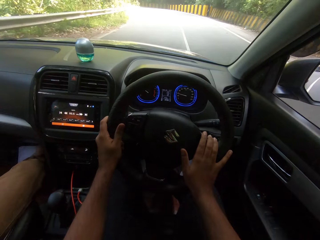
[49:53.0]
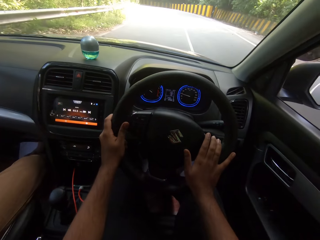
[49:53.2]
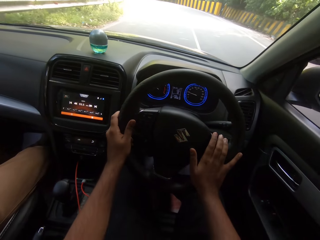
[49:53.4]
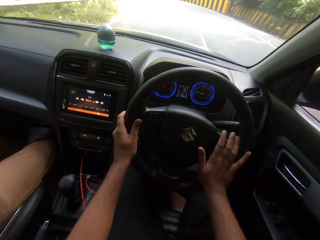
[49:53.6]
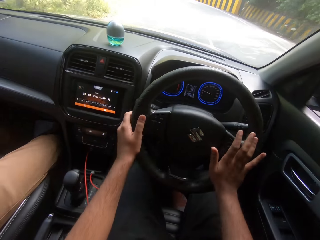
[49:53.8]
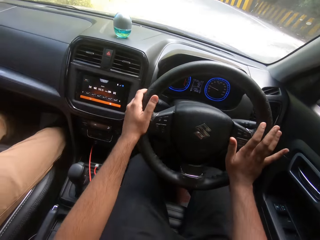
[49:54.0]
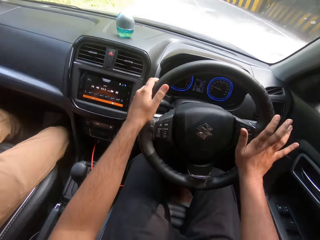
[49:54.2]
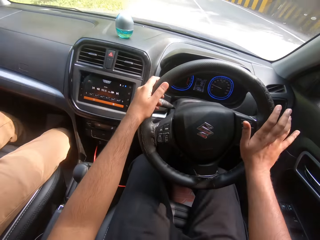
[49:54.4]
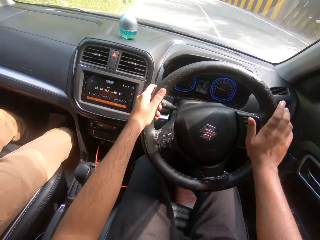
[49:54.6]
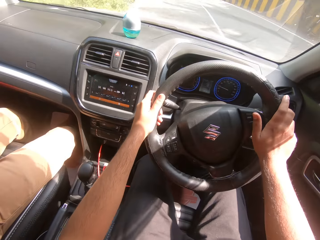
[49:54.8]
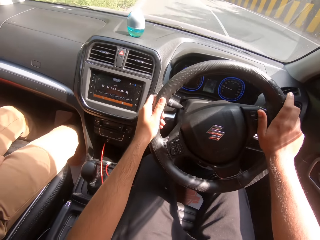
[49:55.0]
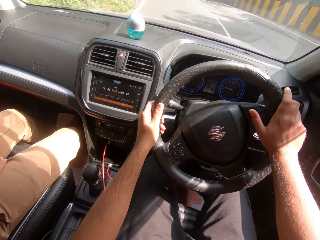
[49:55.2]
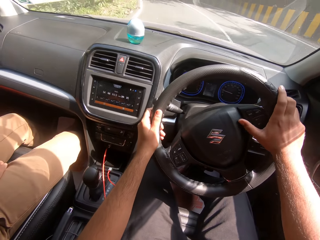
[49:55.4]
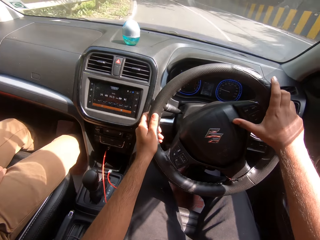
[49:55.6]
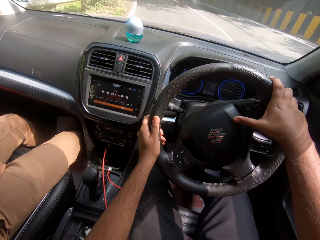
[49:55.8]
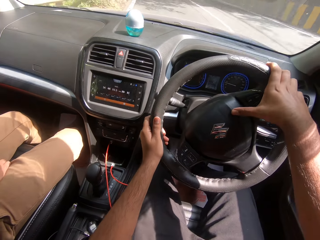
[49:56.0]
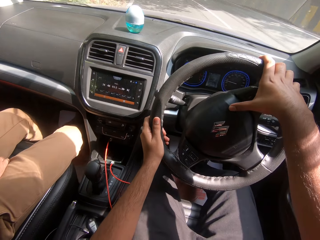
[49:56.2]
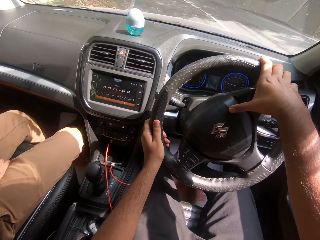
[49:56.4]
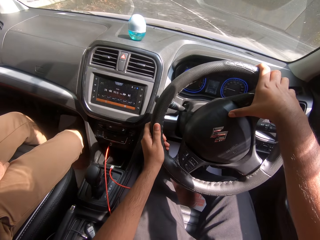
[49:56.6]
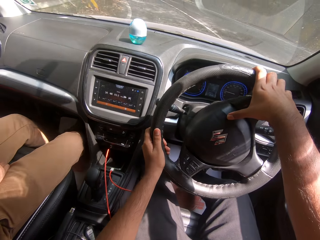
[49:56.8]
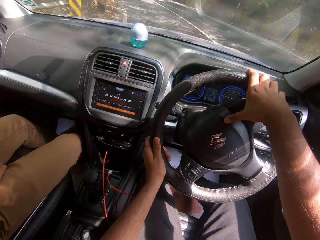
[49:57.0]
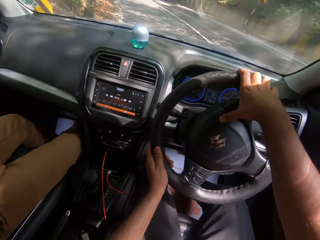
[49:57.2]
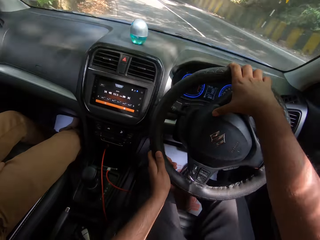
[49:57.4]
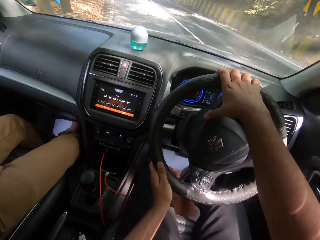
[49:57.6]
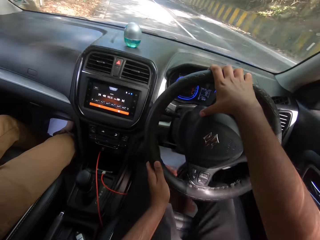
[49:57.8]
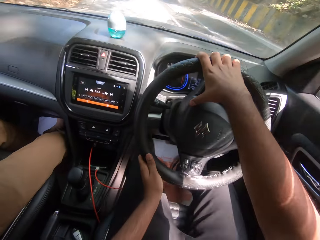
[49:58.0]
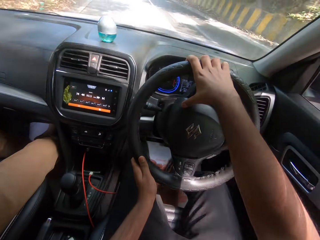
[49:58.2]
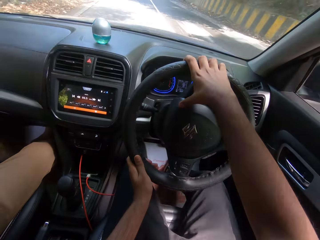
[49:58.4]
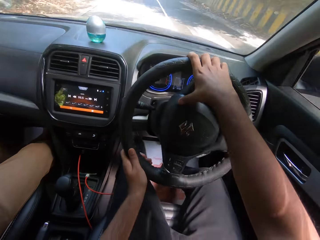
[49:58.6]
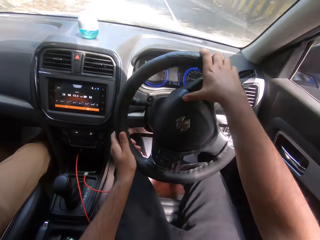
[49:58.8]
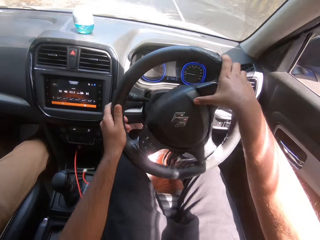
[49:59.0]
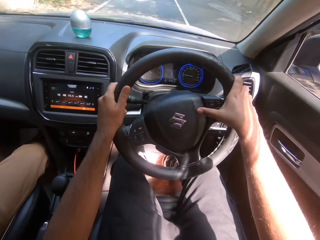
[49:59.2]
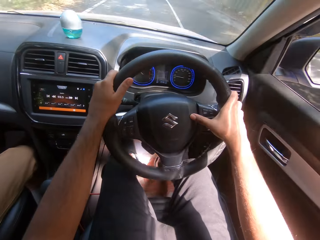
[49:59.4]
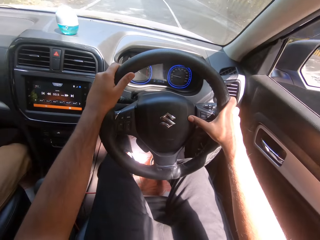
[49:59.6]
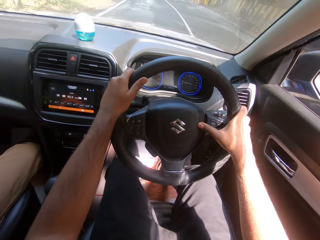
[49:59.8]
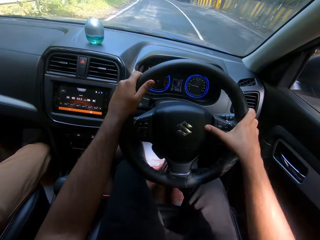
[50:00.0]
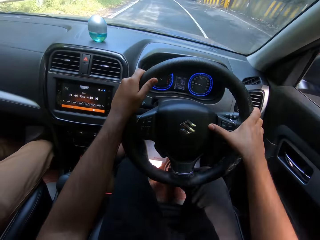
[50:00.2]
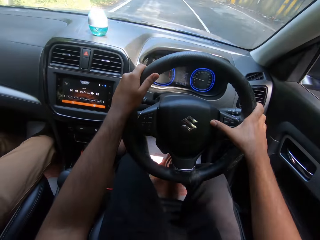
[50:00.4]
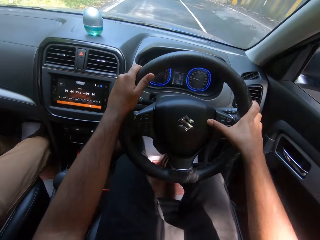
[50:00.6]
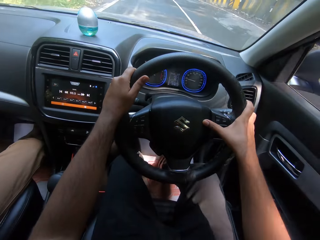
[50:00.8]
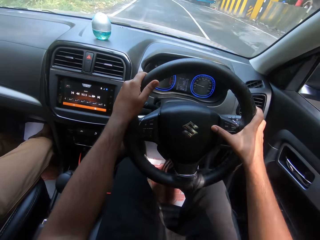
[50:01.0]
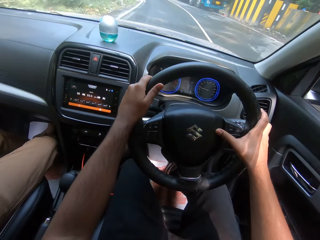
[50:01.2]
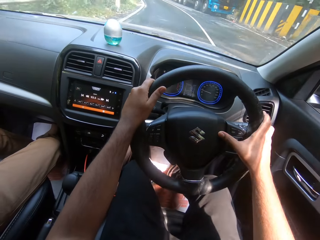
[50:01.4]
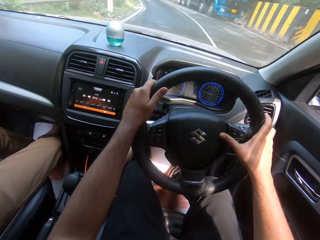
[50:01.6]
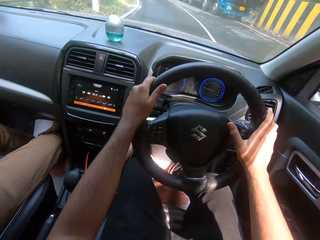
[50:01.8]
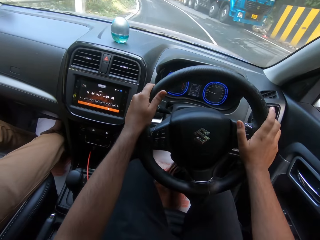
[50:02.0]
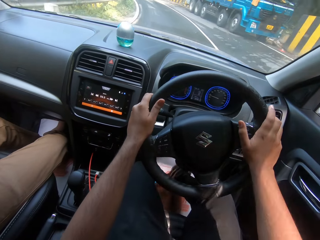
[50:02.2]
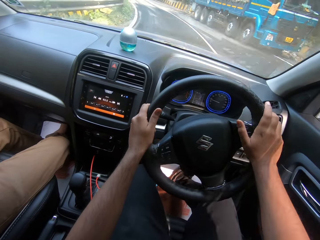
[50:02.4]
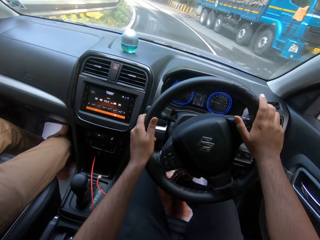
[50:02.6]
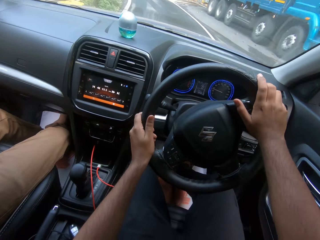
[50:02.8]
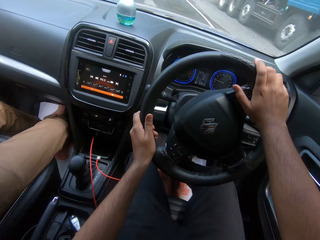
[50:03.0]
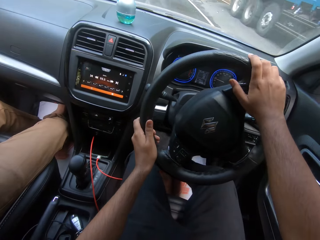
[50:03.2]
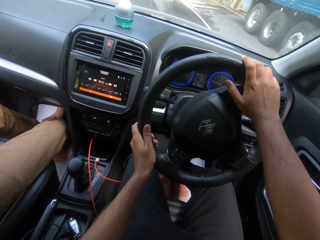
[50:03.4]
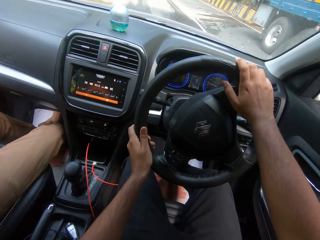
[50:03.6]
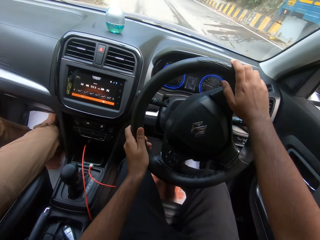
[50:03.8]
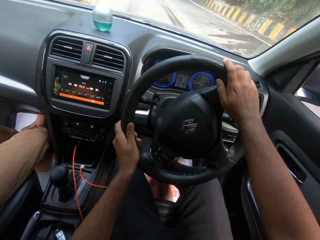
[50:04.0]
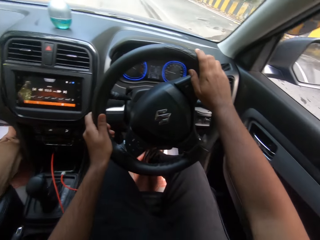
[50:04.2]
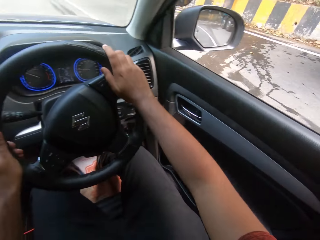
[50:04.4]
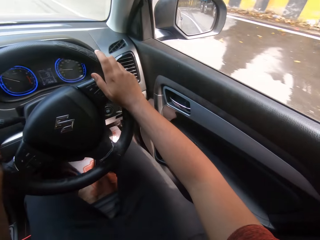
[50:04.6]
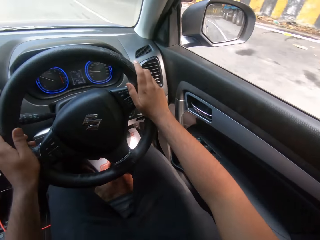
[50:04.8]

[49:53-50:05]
The camera wearer converses with a man.

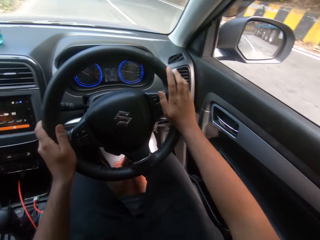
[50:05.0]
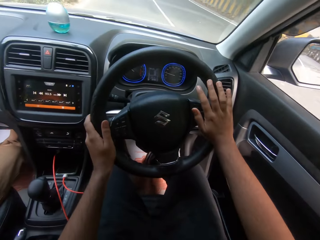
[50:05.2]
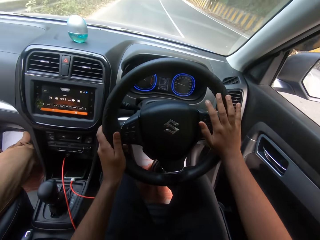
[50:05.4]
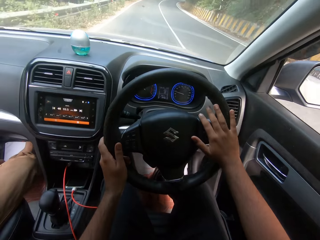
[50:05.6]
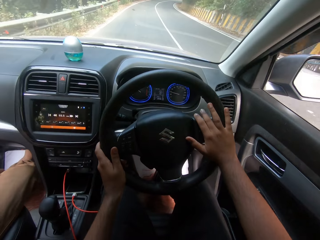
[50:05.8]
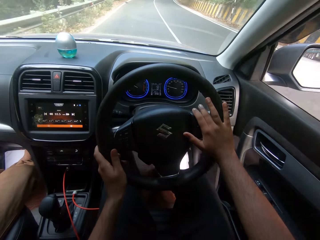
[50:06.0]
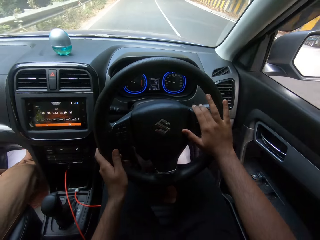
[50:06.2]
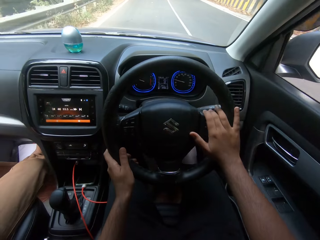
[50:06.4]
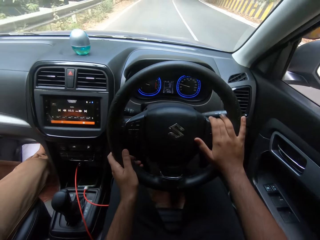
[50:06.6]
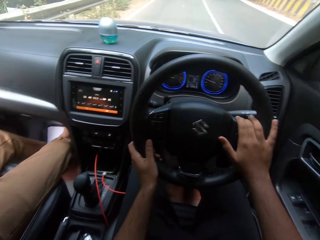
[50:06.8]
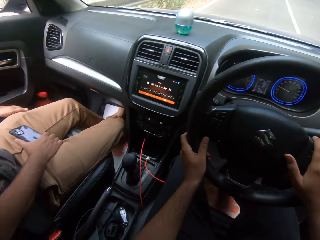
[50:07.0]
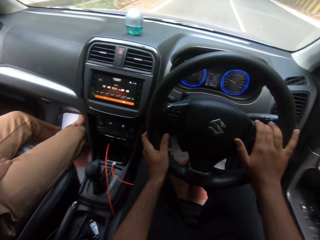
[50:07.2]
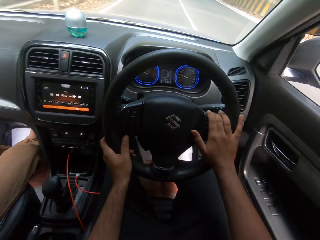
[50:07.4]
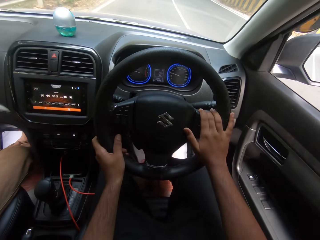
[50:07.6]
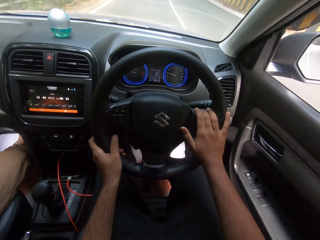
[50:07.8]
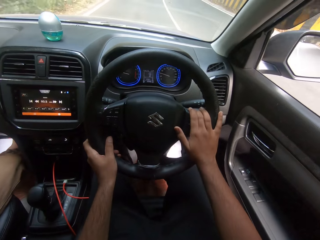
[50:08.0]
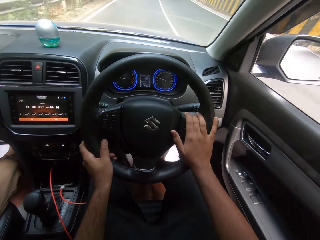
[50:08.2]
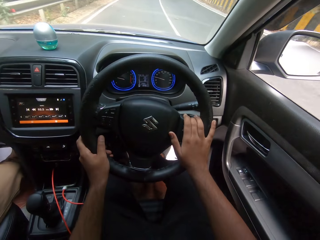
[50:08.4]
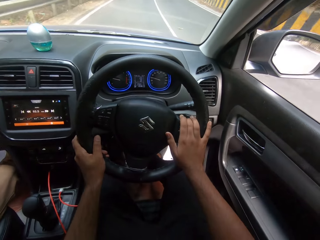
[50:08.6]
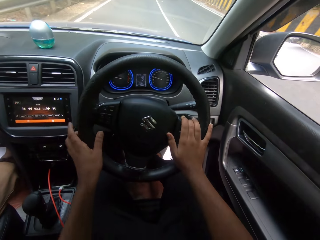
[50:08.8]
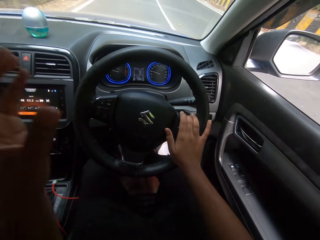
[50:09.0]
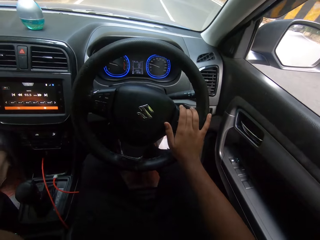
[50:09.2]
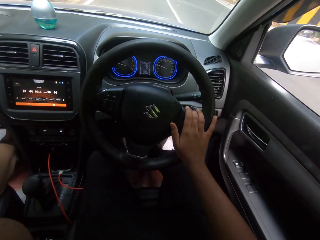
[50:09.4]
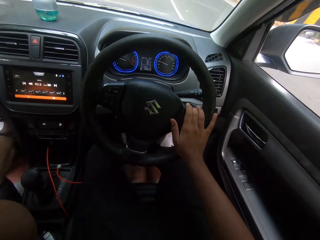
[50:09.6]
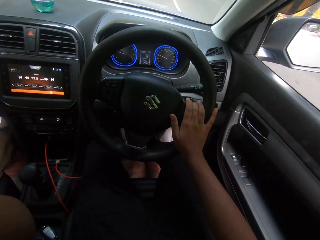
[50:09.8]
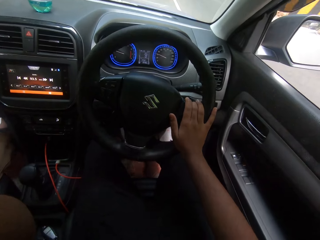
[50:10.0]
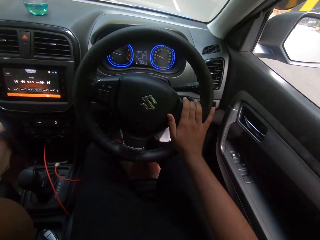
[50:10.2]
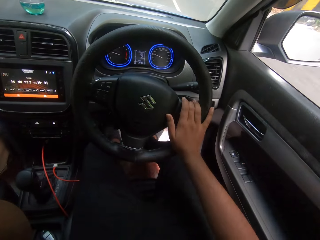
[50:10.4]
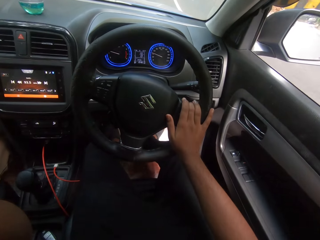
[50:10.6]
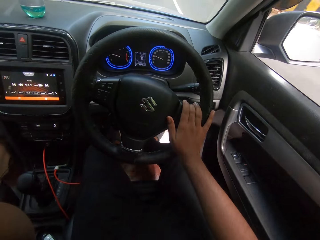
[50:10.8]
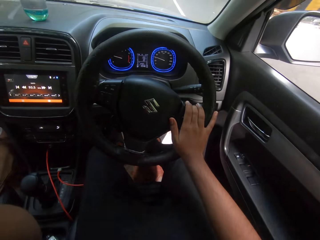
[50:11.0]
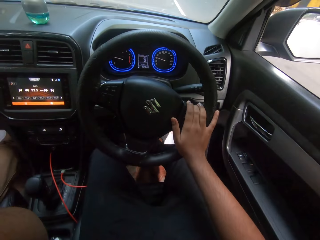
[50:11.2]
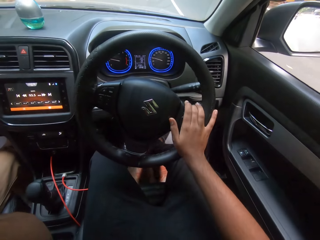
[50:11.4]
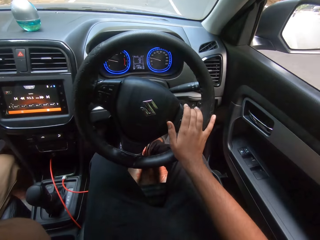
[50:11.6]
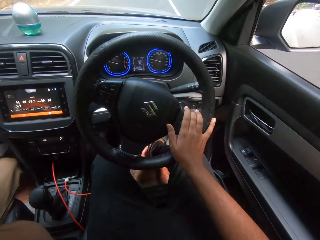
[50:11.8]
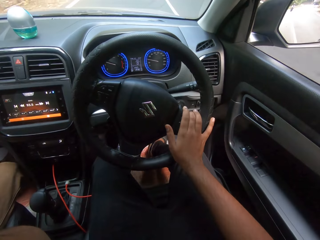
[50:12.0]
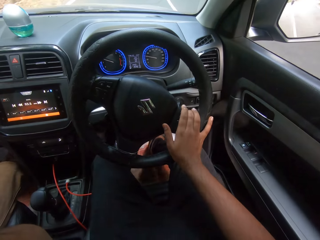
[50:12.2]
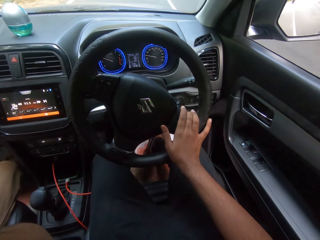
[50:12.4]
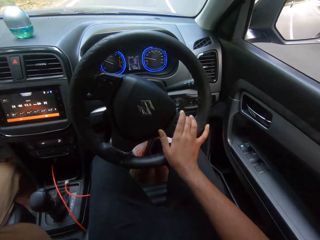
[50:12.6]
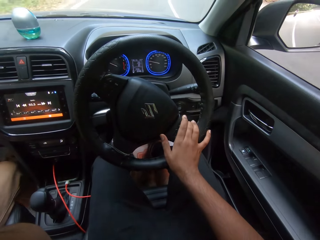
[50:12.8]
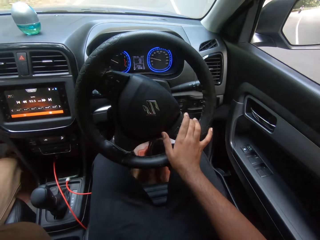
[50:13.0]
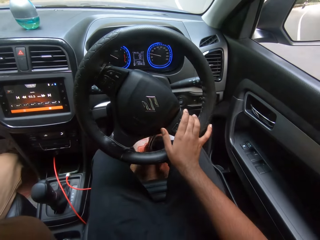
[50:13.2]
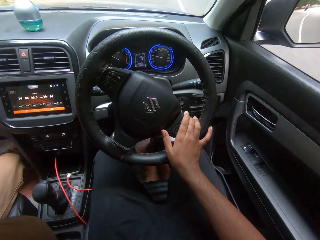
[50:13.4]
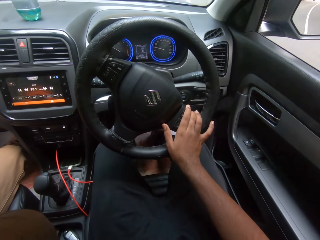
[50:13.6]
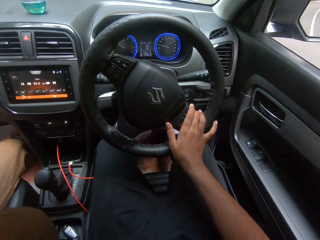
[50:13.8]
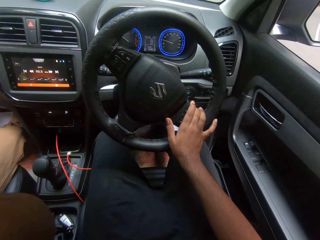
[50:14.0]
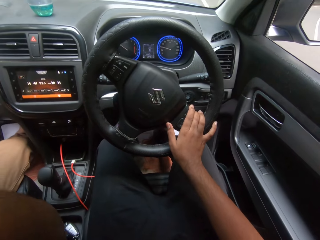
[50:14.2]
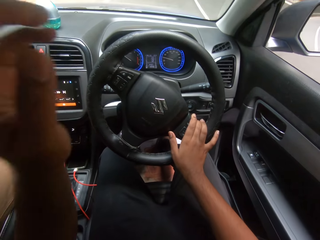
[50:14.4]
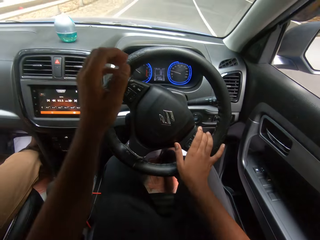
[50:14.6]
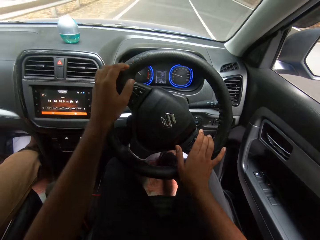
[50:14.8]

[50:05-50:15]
The camera wearer touches his face with his left hand. He holds the steering with his hands.
